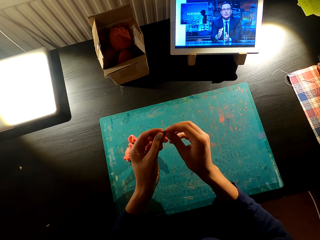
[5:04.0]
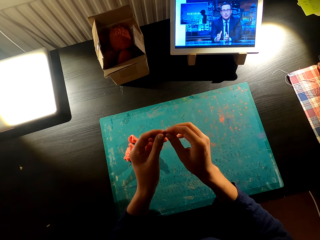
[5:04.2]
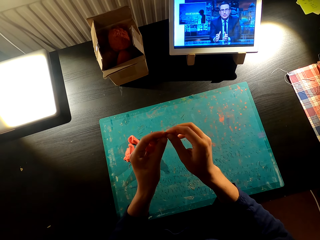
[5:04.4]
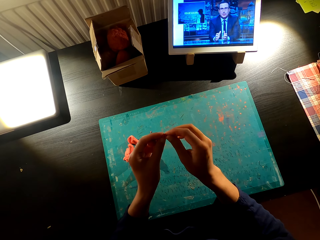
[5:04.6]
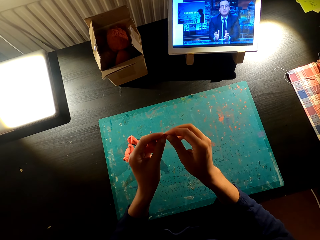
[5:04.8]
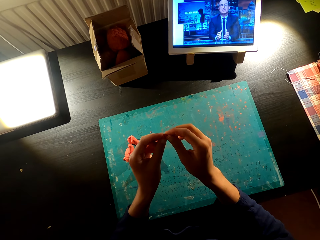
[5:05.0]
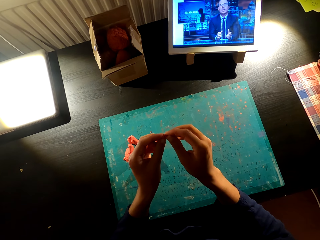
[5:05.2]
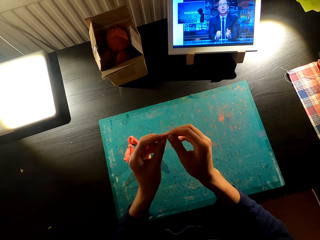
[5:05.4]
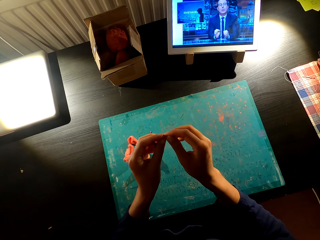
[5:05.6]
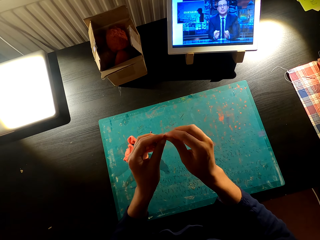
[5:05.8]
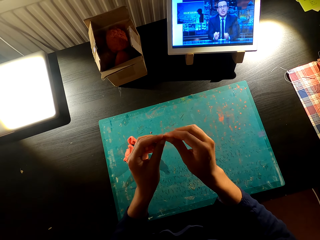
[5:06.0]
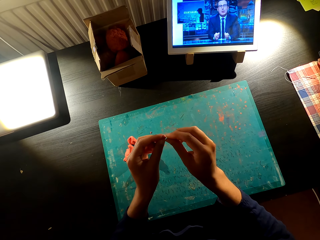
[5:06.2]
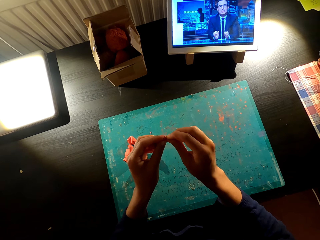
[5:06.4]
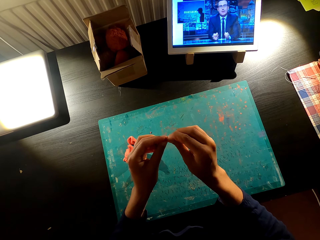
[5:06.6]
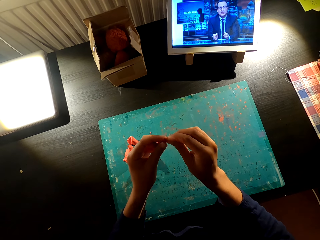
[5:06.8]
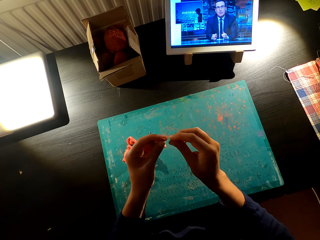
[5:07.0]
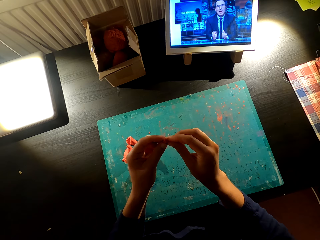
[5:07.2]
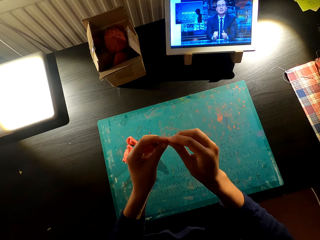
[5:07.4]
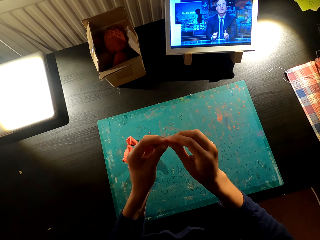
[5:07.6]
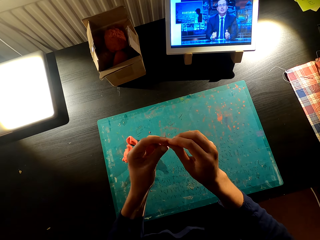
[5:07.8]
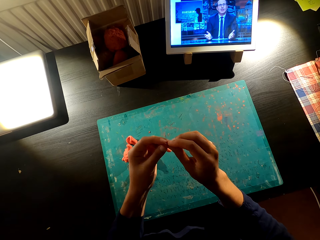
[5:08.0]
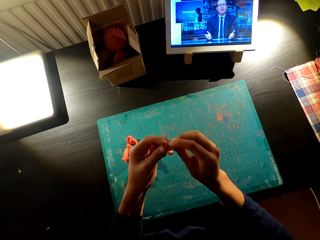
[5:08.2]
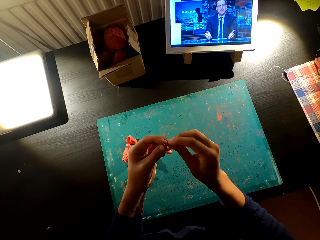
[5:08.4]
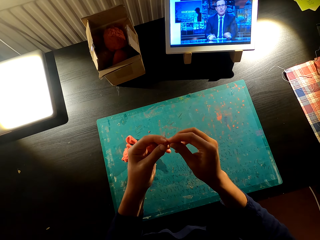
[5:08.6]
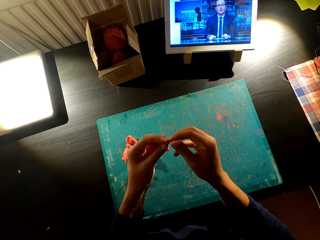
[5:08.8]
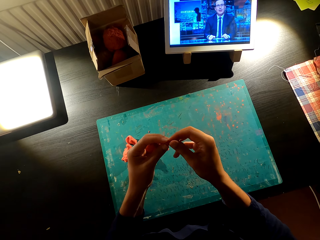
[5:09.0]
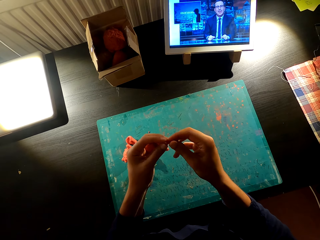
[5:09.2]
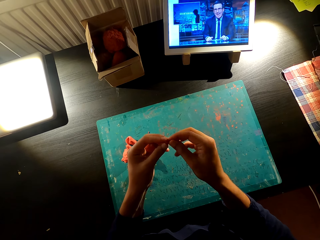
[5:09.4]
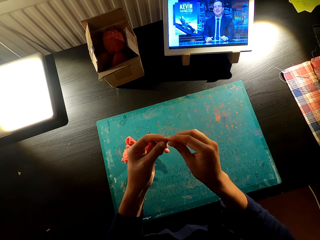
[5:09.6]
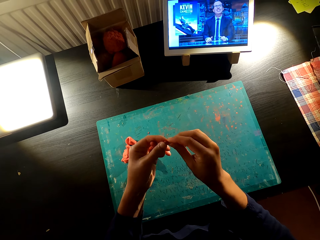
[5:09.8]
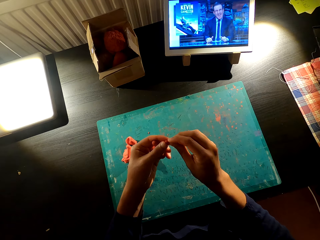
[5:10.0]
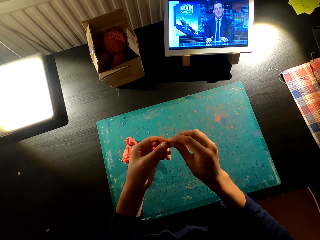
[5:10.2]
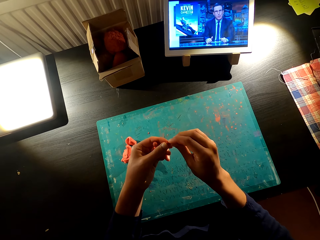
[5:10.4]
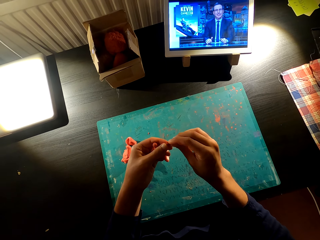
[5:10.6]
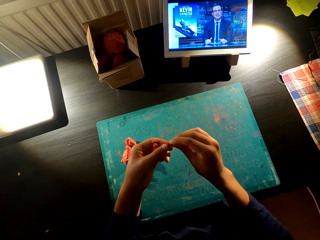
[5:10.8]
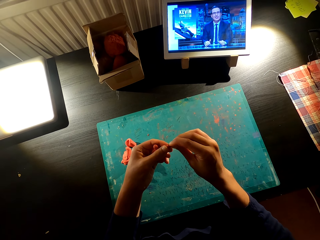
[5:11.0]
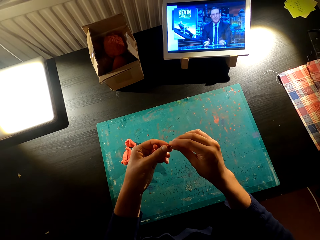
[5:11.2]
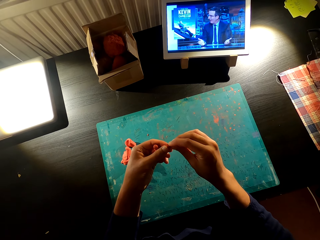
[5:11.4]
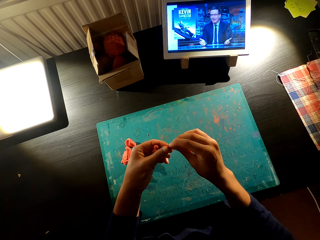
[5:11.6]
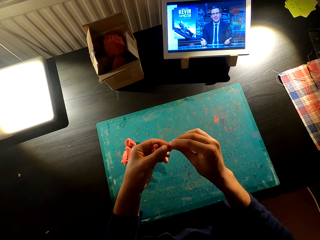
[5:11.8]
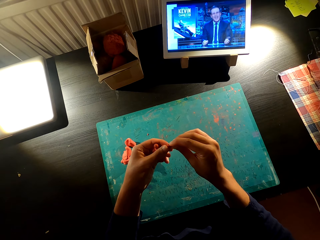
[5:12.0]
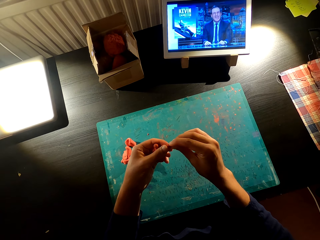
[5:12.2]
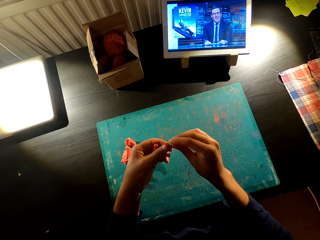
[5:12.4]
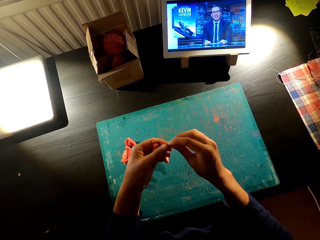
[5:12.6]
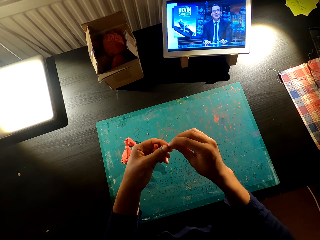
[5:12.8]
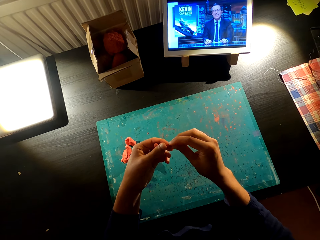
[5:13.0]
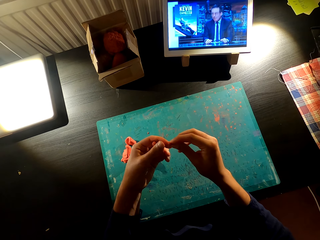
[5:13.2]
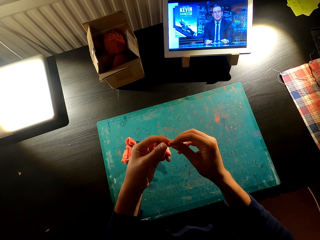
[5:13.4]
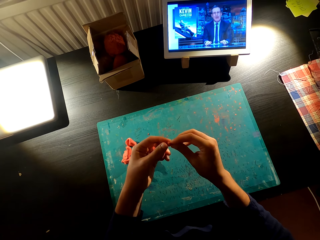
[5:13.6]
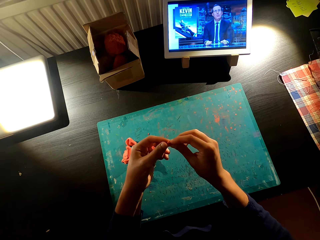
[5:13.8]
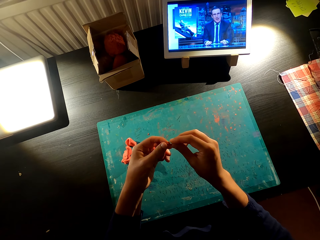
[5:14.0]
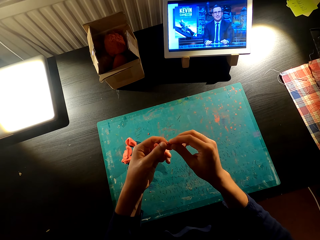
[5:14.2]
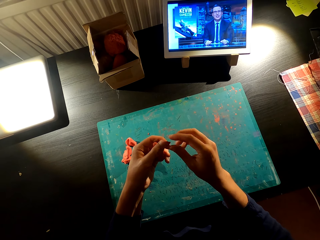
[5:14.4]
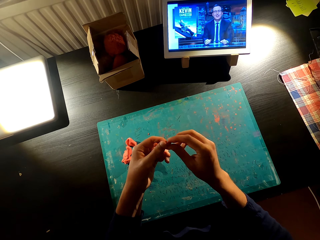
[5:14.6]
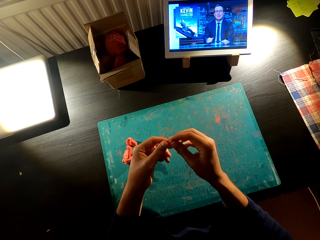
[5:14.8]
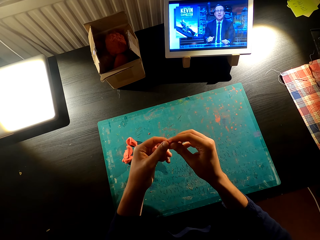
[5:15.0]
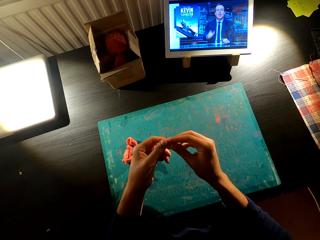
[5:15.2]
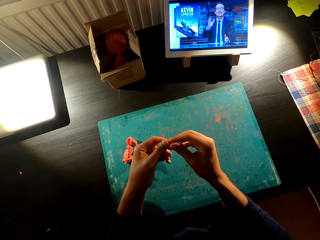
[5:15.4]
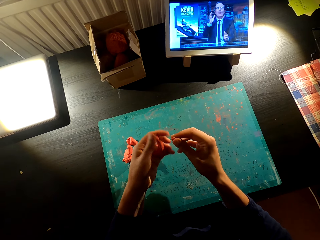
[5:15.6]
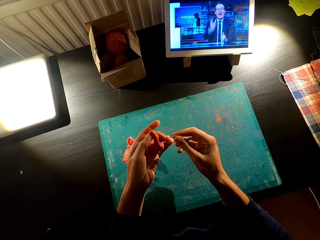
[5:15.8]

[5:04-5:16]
The camera wearer molds the model into a toy. They watch the video on the tablet. They mold the model.

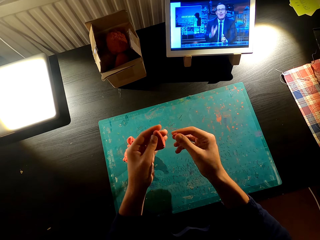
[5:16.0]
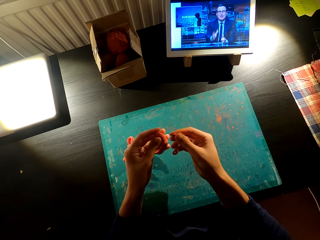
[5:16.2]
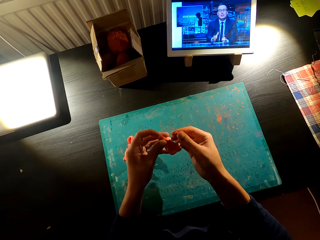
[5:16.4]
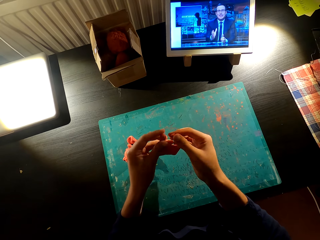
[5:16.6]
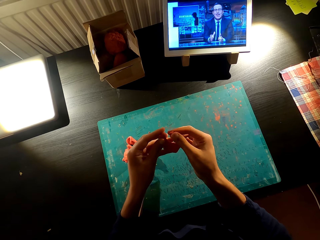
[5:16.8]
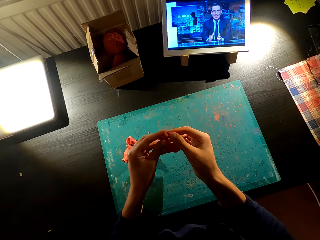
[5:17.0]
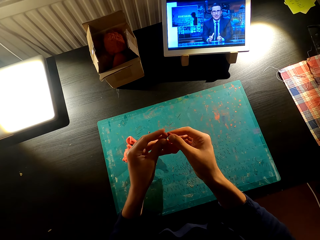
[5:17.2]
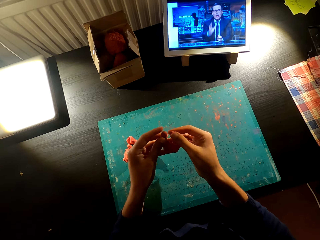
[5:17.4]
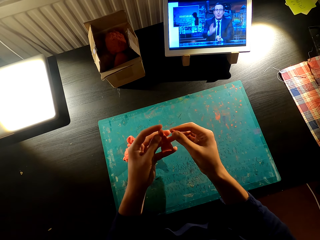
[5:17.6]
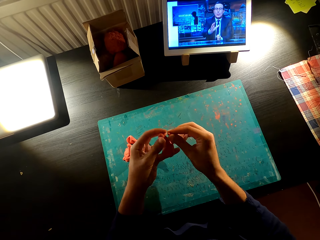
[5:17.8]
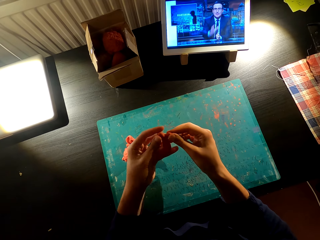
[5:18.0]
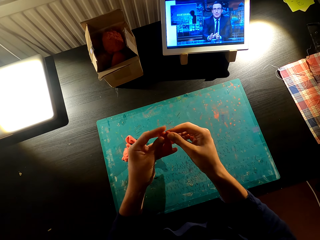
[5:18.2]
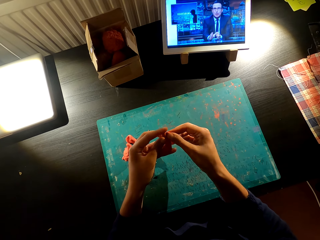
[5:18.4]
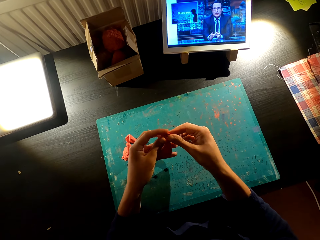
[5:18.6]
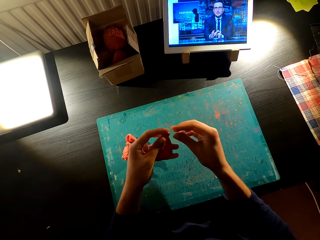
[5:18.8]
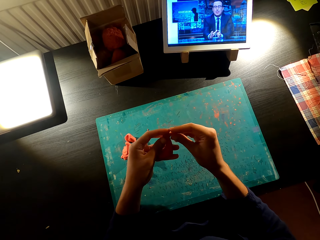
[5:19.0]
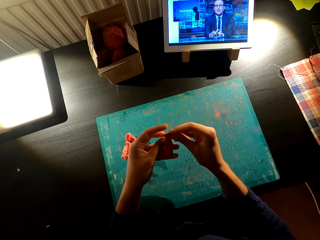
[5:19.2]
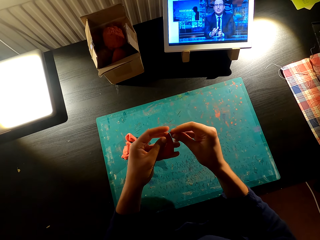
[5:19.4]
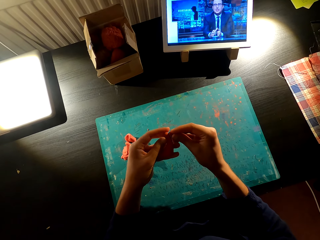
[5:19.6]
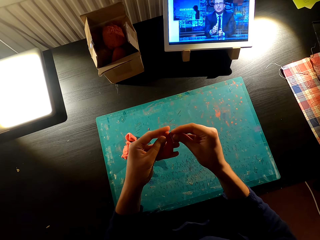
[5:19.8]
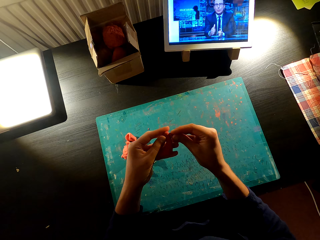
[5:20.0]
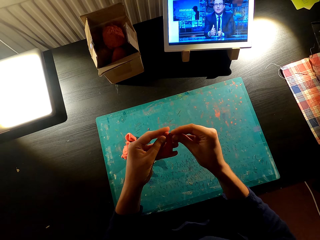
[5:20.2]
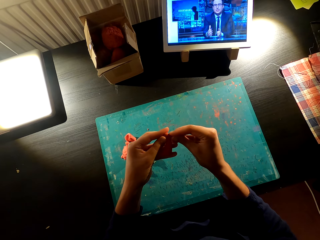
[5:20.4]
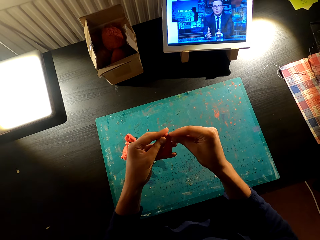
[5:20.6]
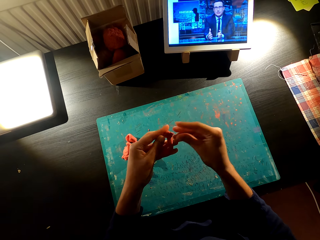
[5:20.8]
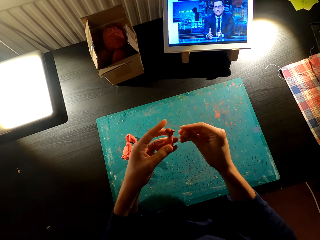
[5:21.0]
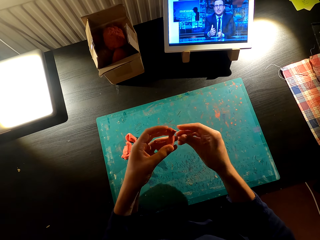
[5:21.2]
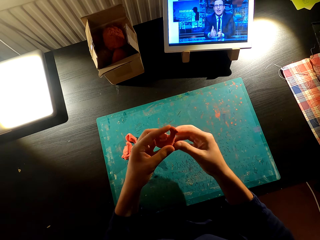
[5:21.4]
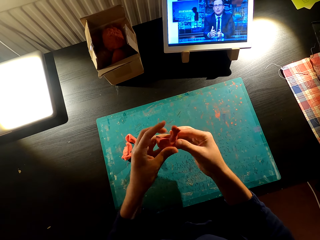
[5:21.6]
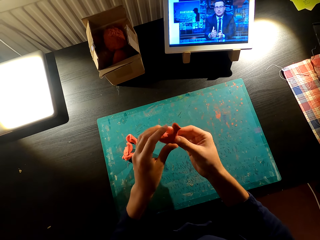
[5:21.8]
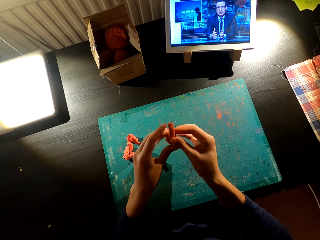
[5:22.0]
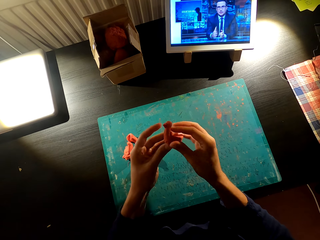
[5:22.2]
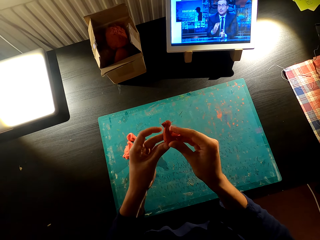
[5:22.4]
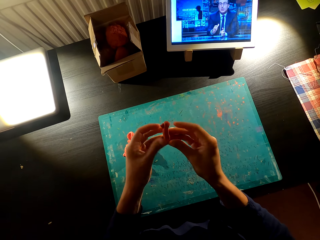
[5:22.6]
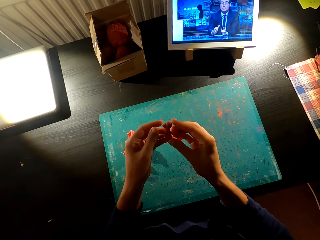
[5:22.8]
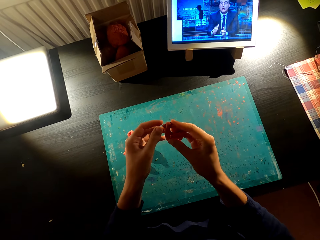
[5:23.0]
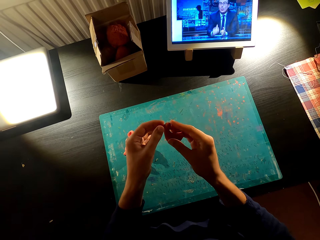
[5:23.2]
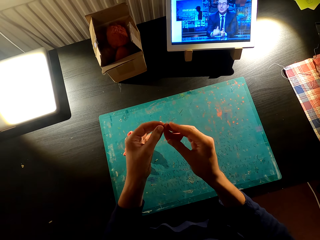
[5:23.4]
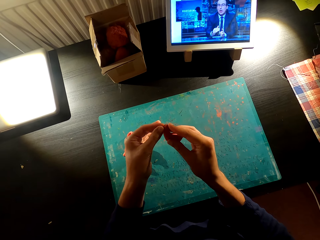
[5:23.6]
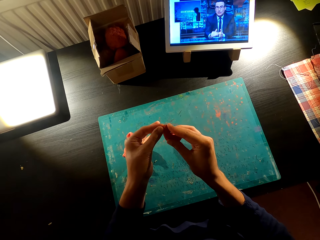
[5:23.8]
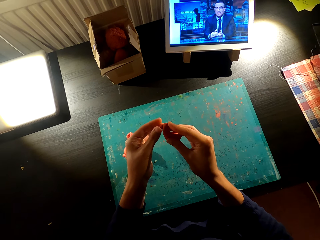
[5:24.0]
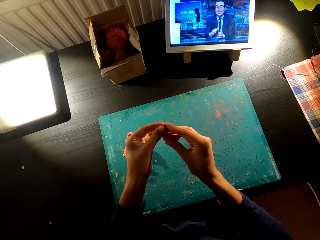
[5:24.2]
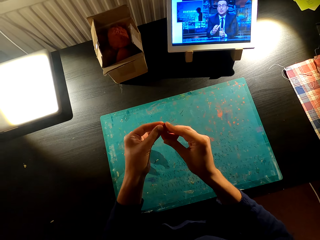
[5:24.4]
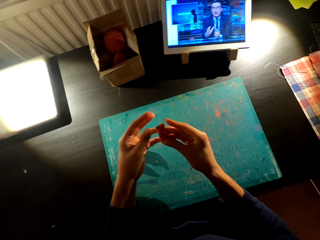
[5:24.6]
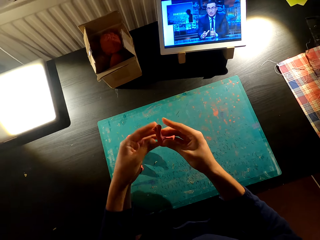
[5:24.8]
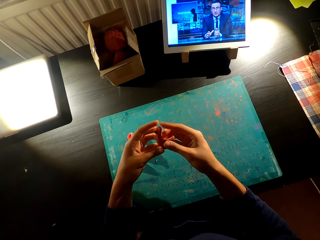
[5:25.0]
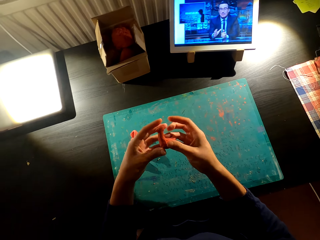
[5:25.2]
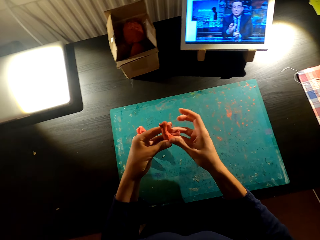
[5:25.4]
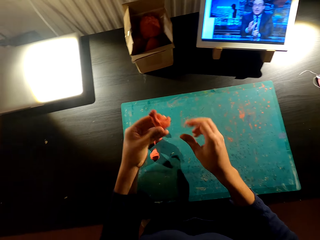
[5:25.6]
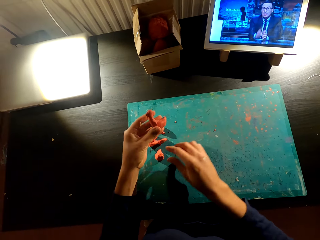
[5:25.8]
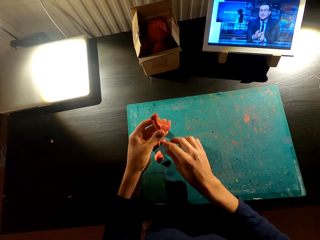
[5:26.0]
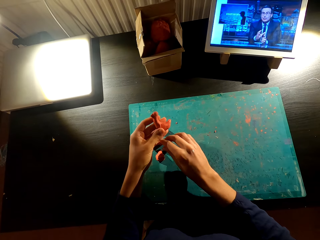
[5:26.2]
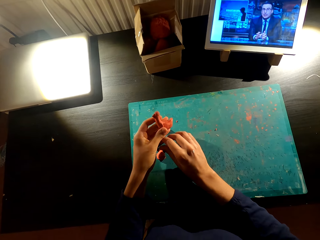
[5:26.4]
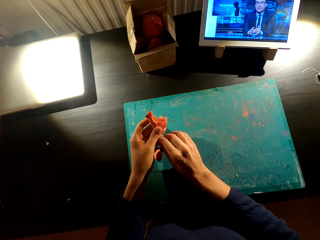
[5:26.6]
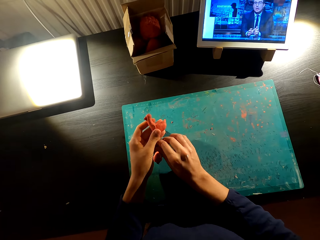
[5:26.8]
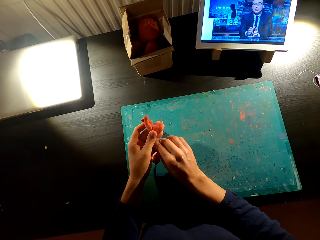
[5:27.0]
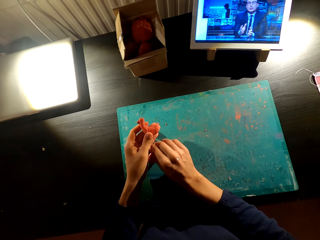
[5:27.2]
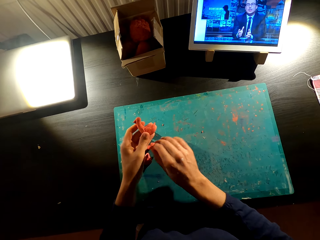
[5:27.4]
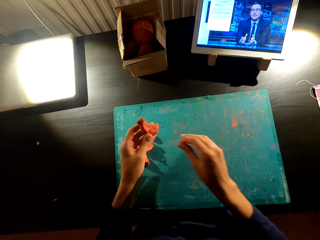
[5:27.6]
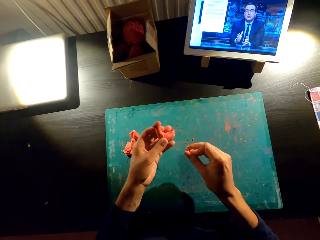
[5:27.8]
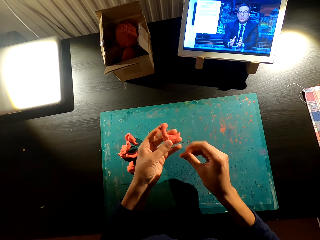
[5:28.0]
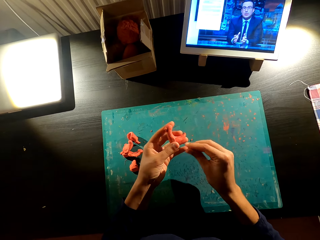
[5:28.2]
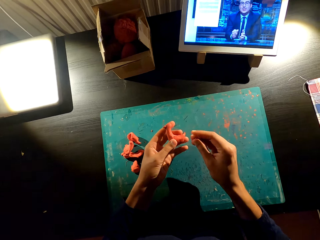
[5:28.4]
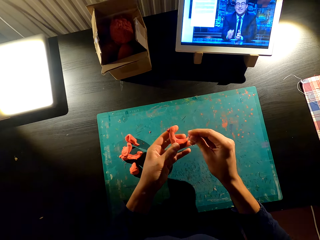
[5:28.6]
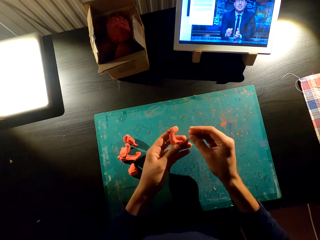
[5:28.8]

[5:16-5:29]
The camera wearer watches the video on the tablet. They fix the toy with the model. They cut the model on the table.
